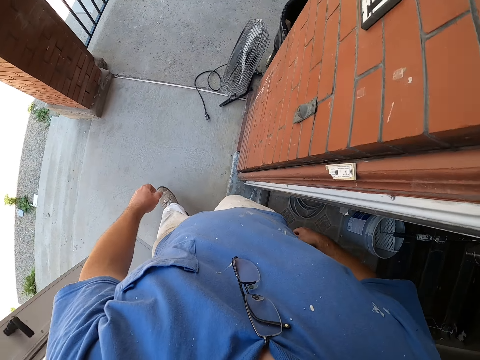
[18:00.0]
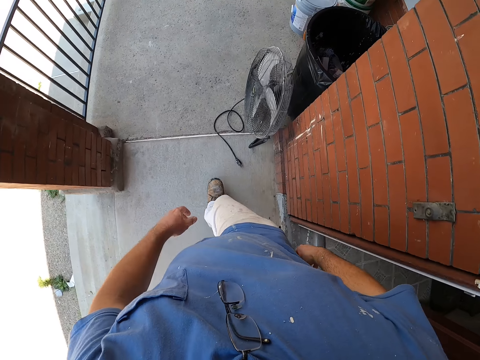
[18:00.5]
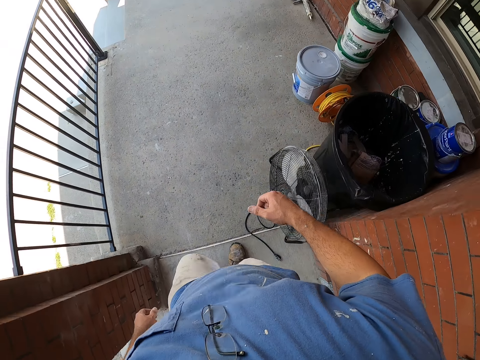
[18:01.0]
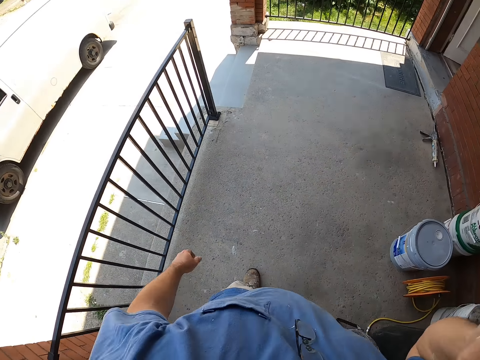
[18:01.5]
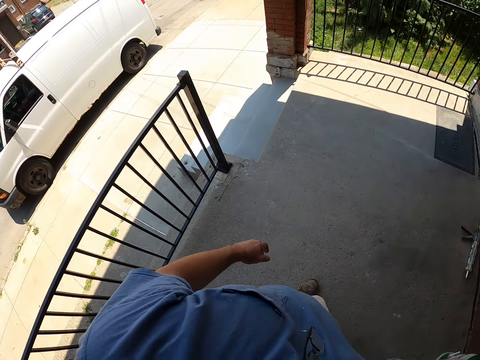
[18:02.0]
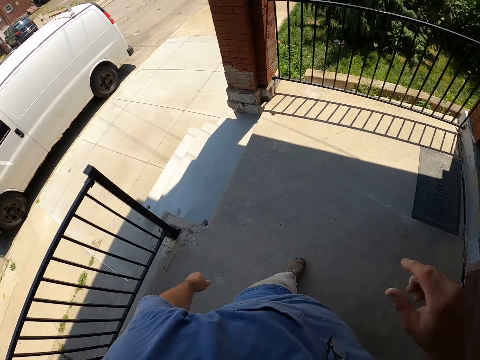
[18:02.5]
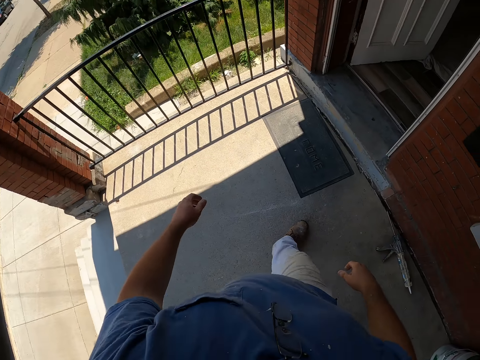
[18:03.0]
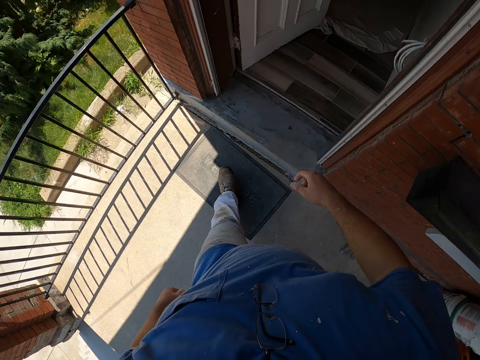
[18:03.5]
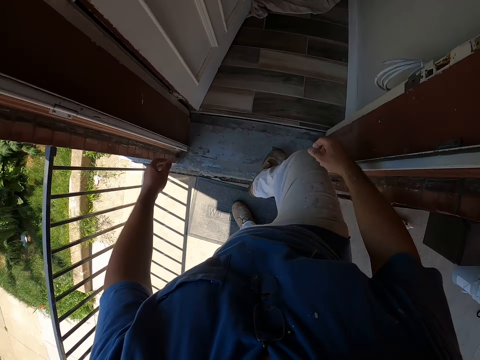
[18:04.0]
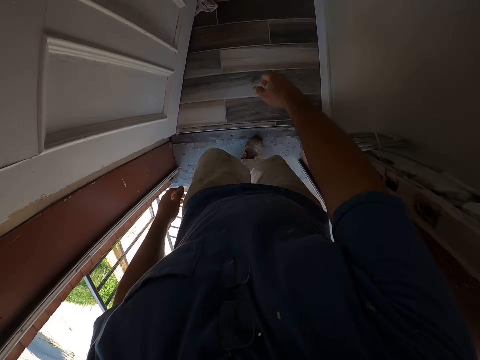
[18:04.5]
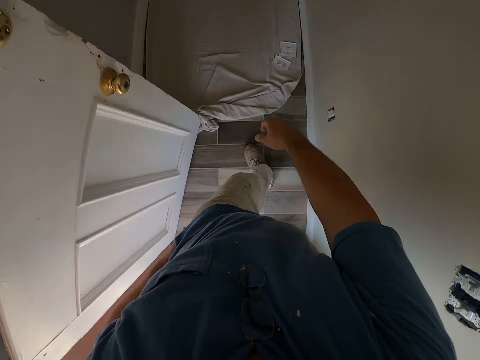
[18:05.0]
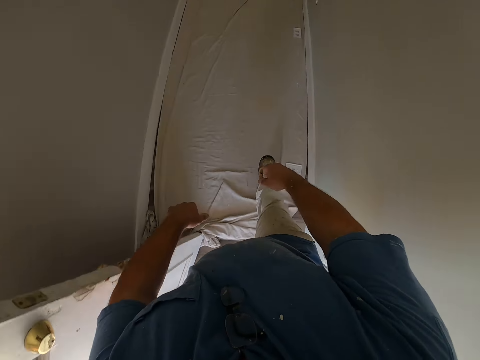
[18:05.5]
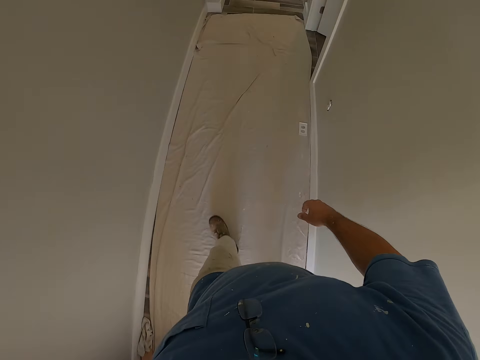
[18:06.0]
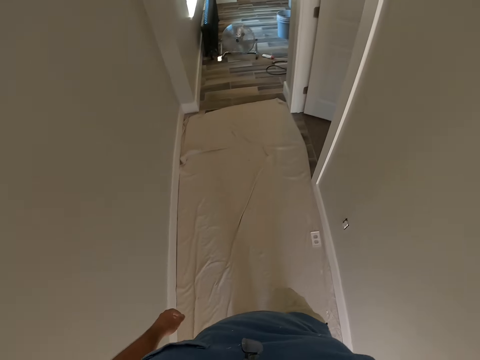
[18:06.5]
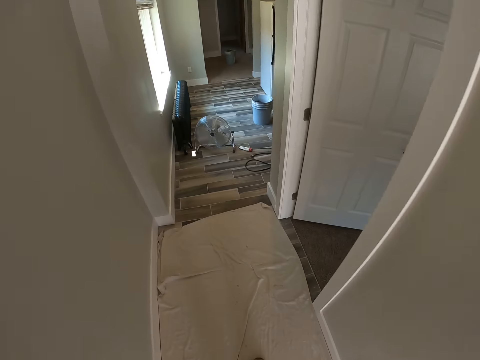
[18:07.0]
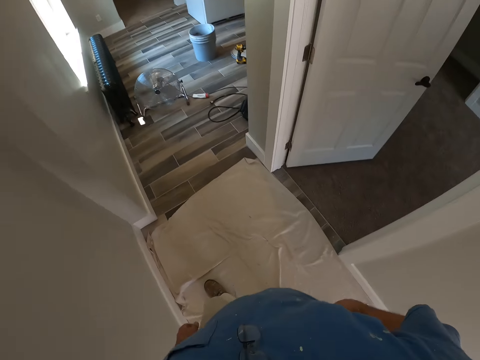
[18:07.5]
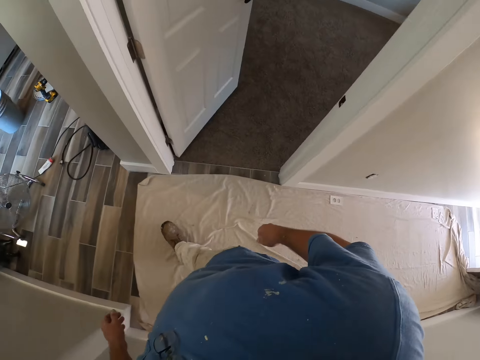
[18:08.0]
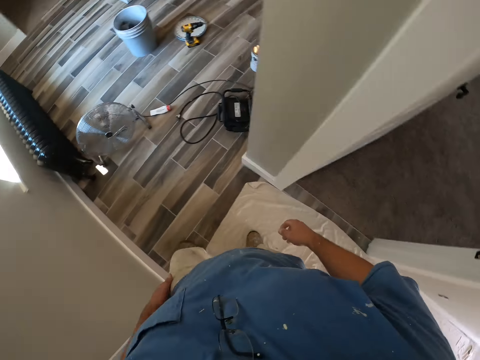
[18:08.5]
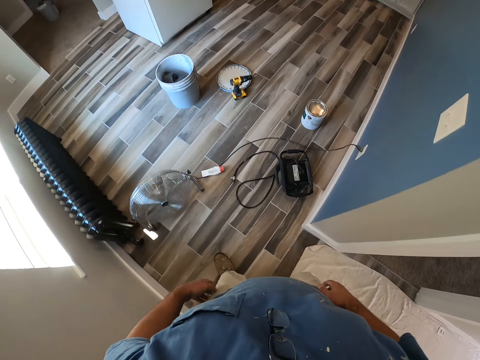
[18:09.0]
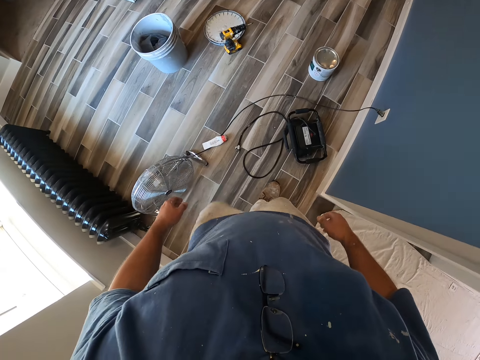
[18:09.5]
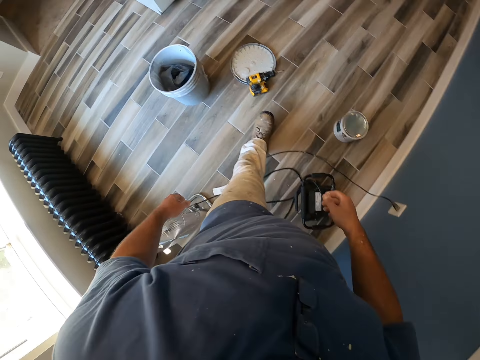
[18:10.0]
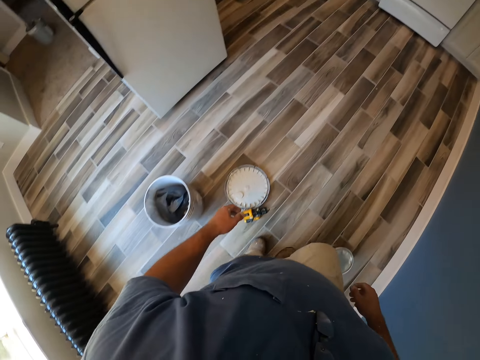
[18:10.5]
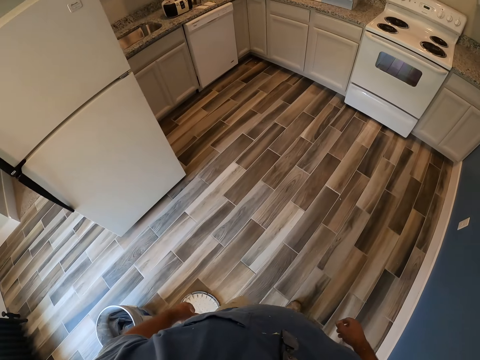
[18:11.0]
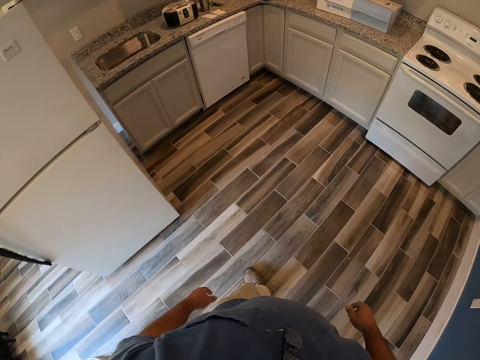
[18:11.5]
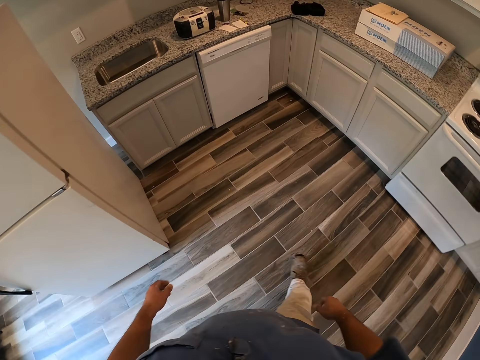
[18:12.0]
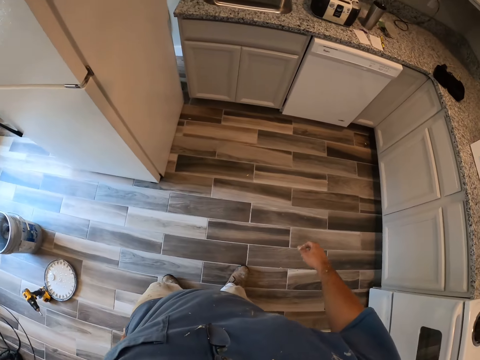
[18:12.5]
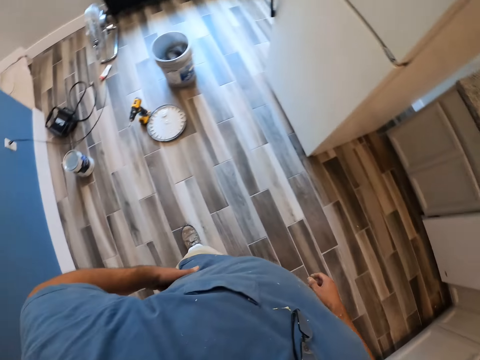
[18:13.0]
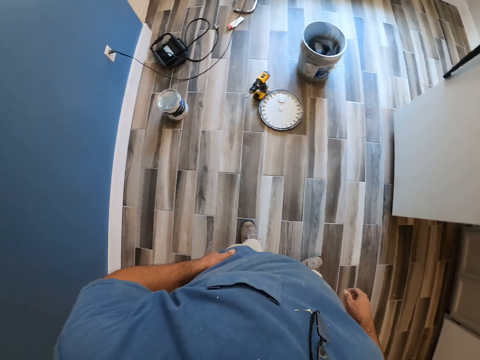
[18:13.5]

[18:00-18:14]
The camera wearer walks outside the room. They enter into another apartment. They move around the apartment.

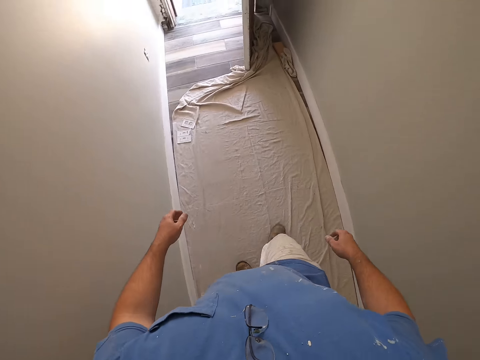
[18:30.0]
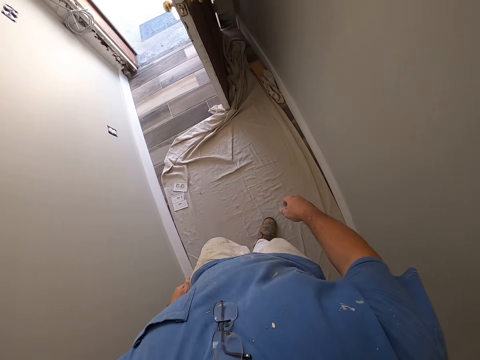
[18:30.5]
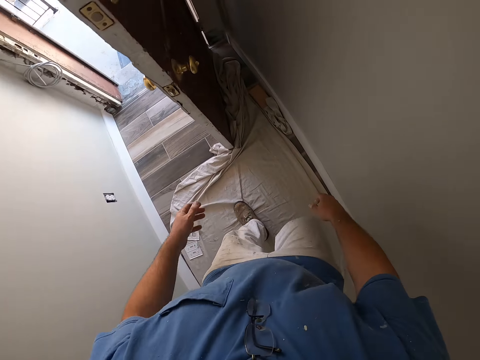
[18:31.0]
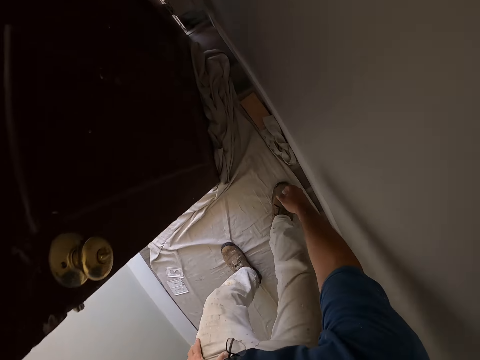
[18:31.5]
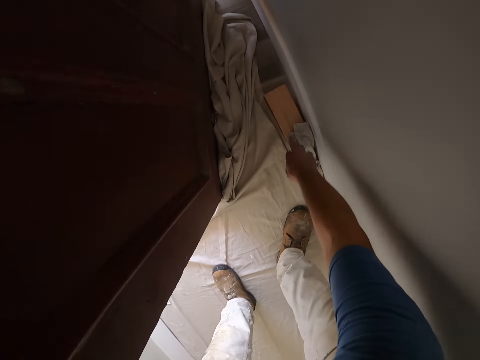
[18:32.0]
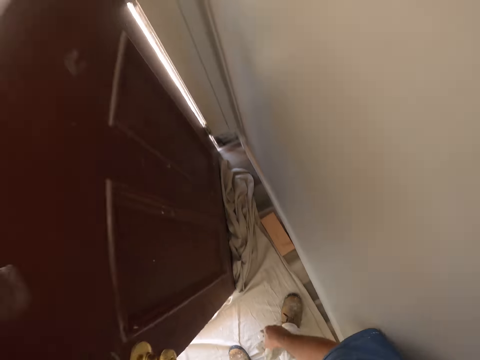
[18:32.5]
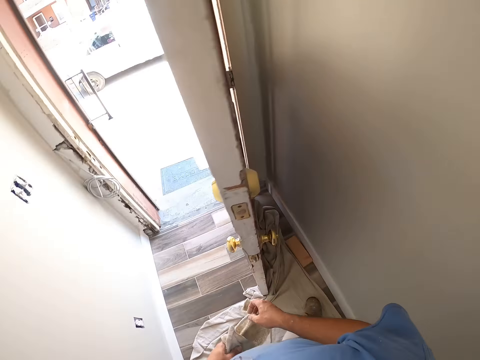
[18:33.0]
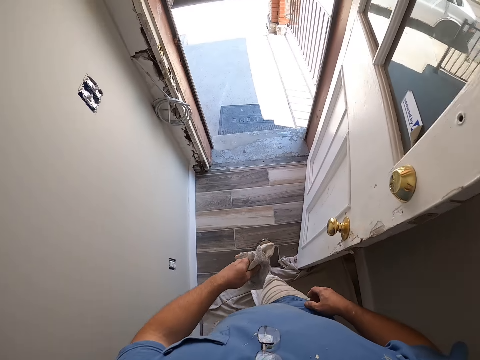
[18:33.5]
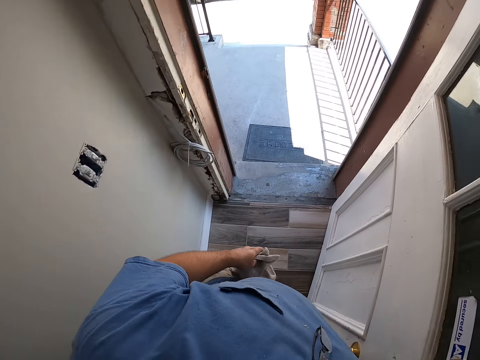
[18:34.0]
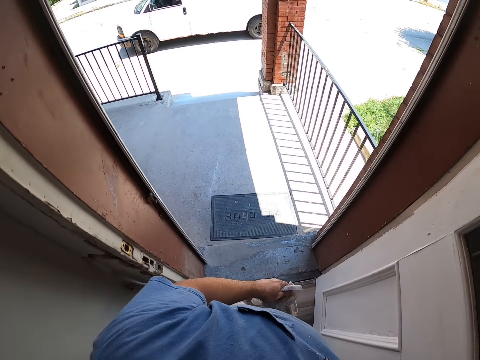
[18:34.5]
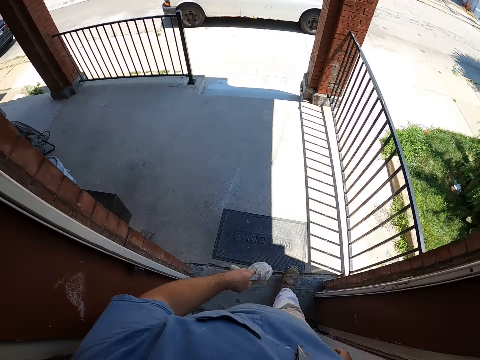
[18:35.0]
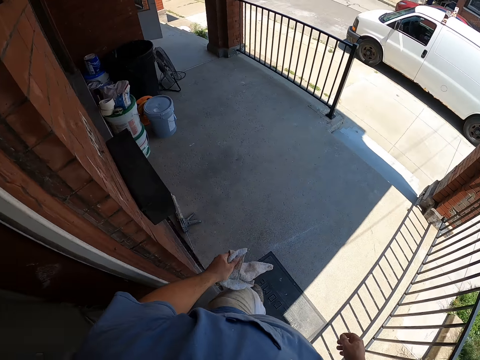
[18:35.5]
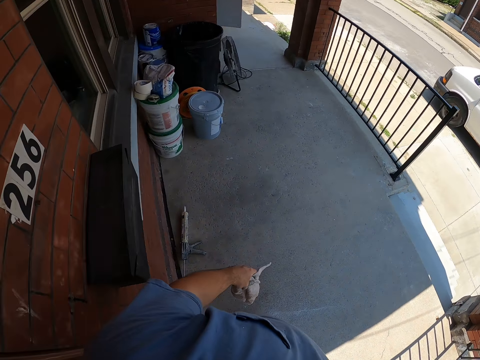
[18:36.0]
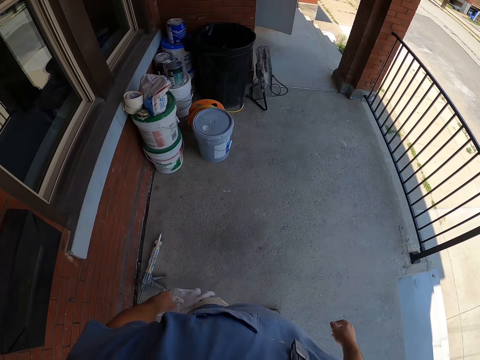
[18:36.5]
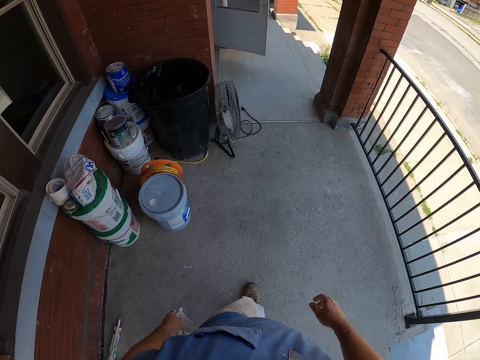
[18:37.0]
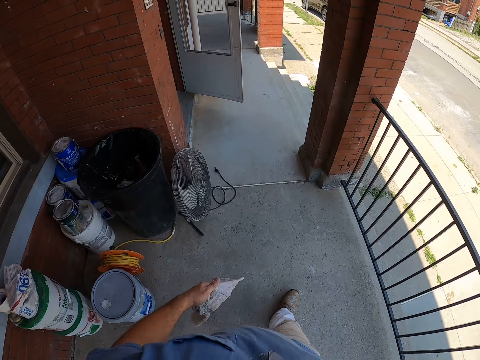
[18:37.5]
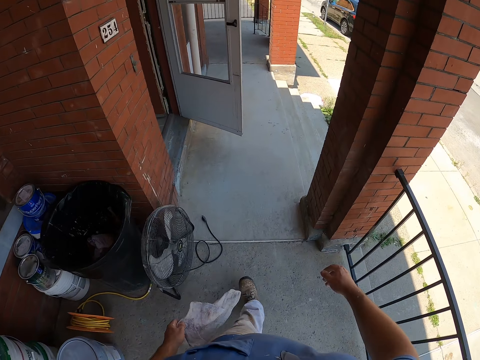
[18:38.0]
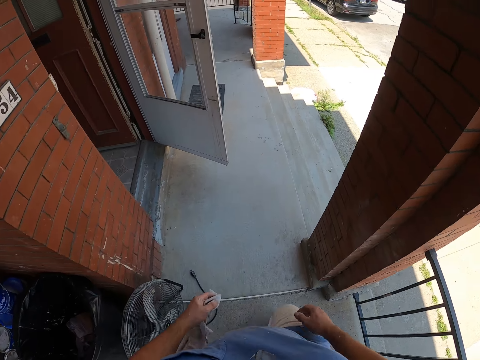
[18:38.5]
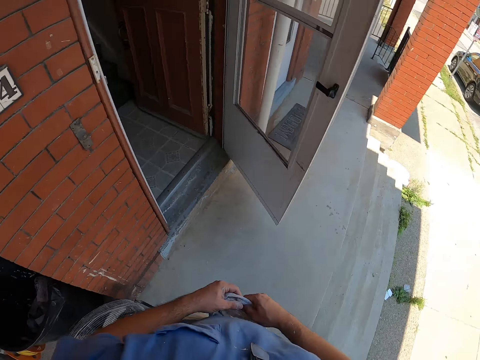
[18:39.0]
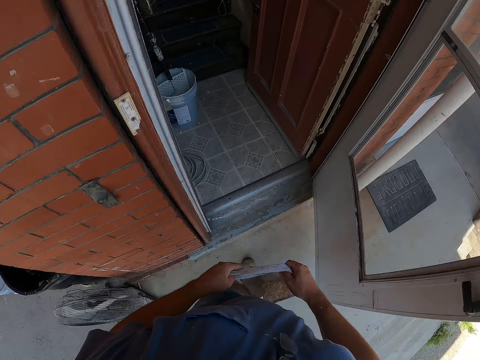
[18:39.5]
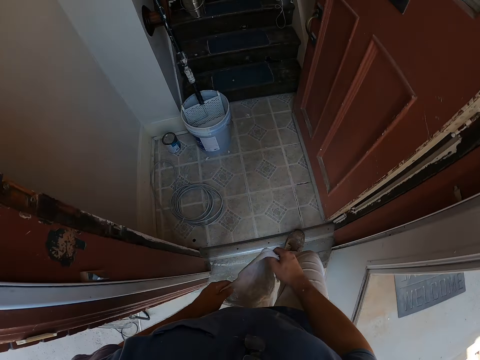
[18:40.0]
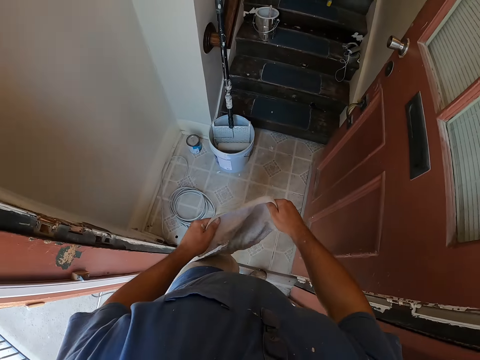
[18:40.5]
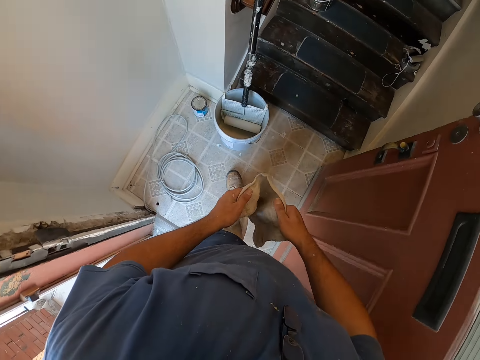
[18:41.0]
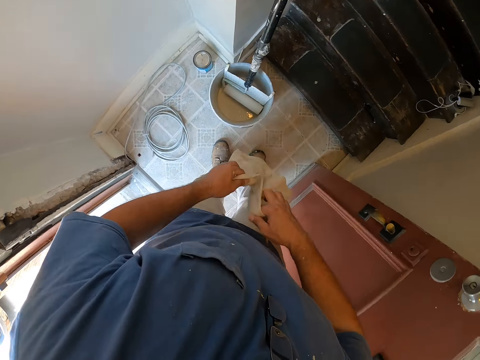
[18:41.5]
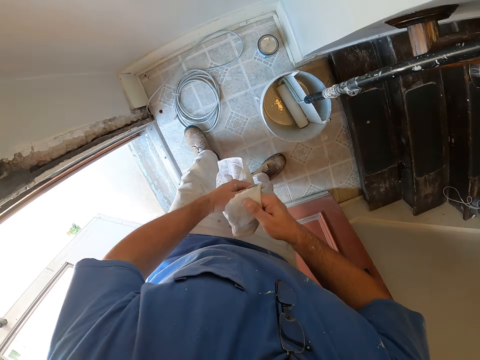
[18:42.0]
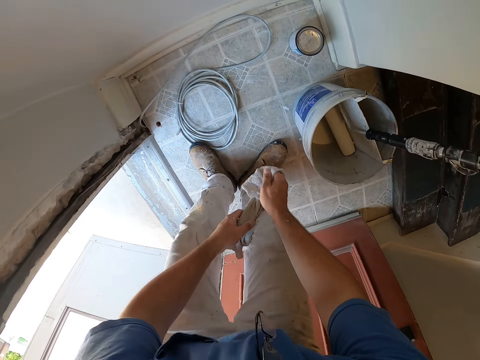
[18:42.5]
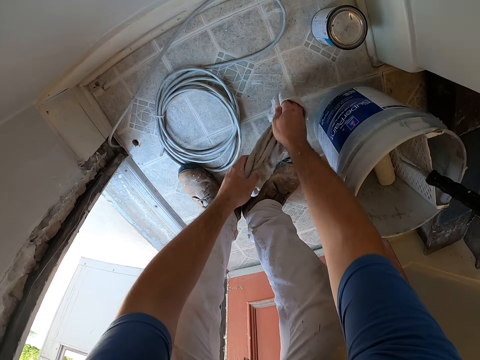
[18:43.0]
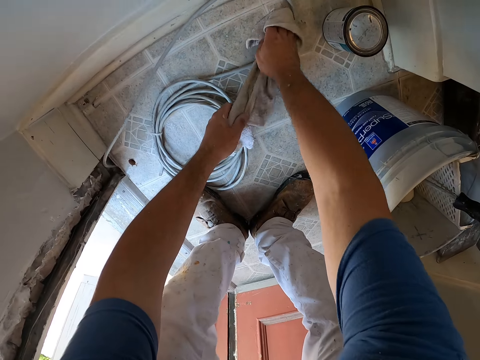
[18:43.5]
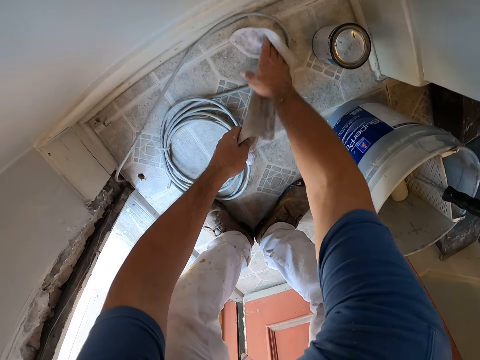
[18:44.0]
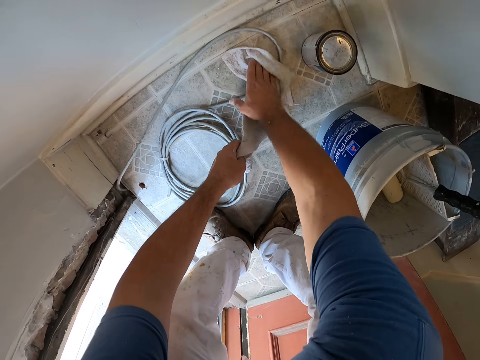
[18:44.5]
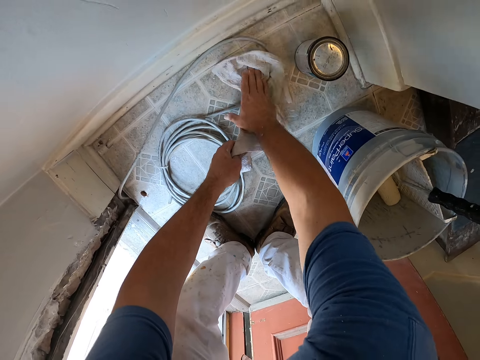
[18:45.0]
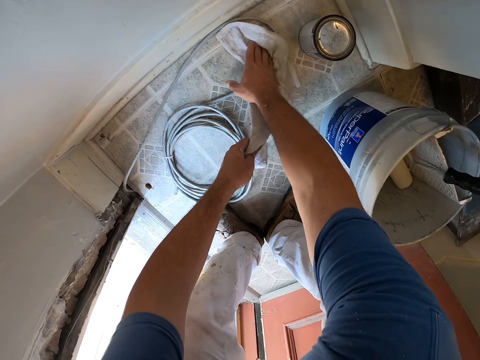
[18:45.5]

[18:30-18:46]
The camera wearer picks up a piece of cloth from the floor. He moves outside the apartment. He walks at the verandah. He enters into another apartment. He uses the piece of cloth in his hand to clean the paint on the floor.
